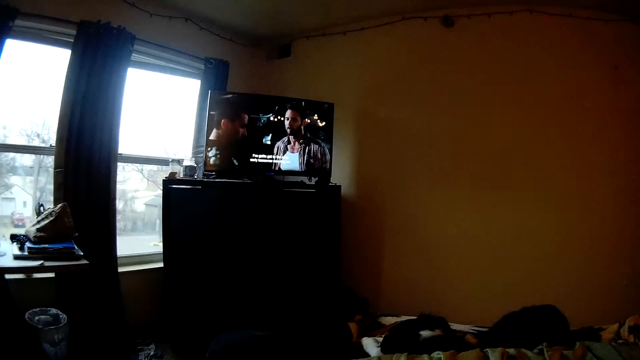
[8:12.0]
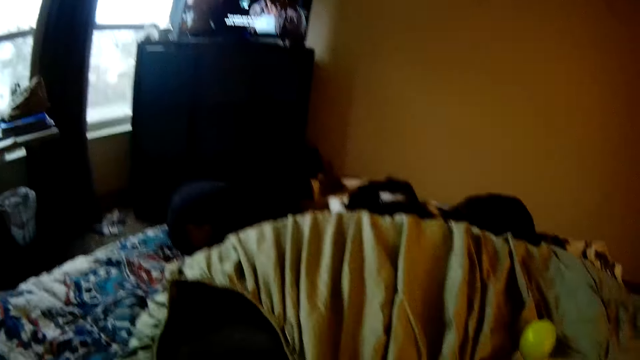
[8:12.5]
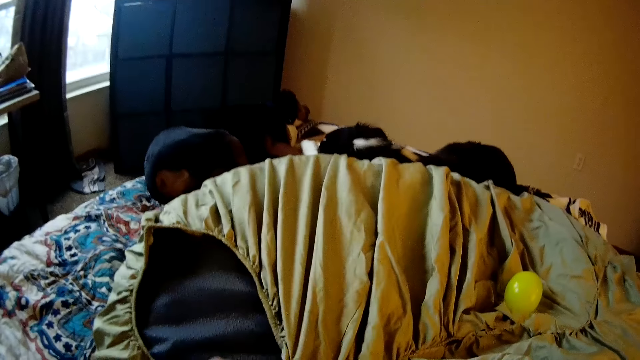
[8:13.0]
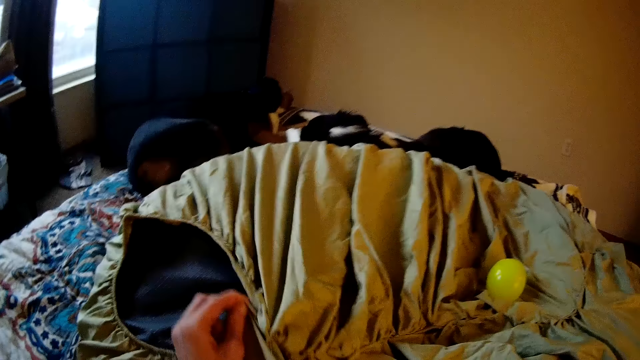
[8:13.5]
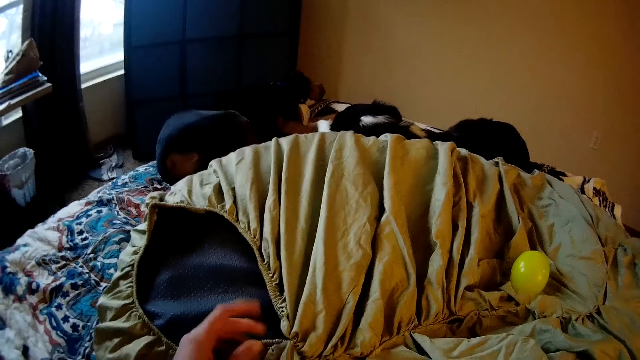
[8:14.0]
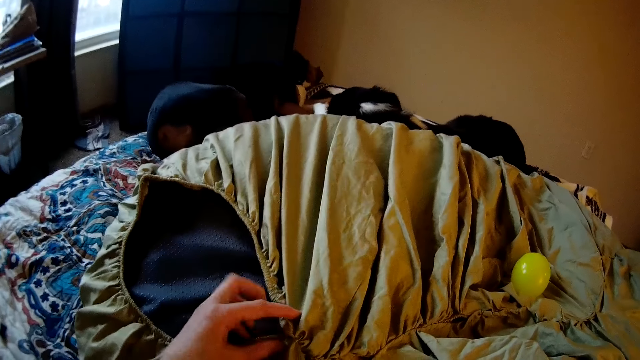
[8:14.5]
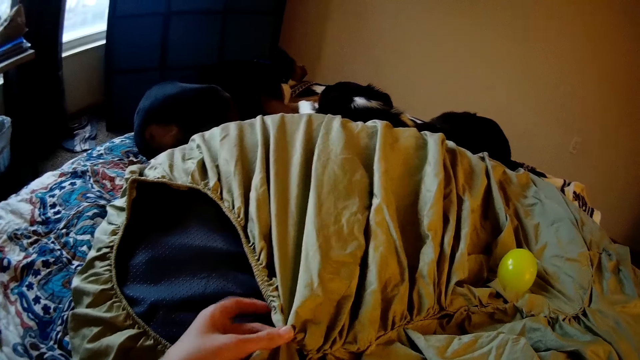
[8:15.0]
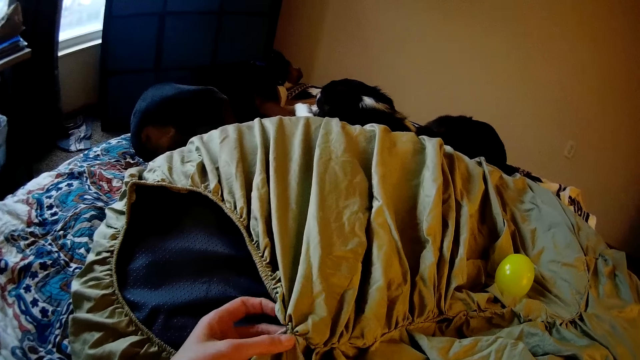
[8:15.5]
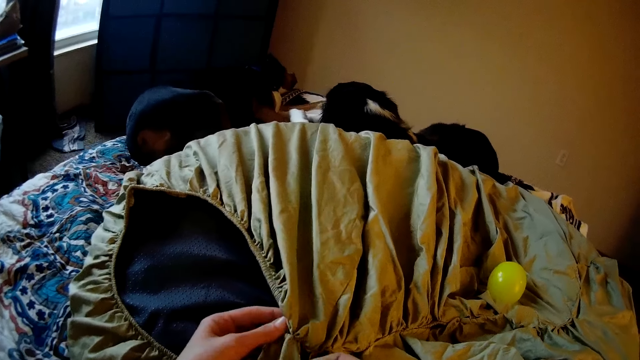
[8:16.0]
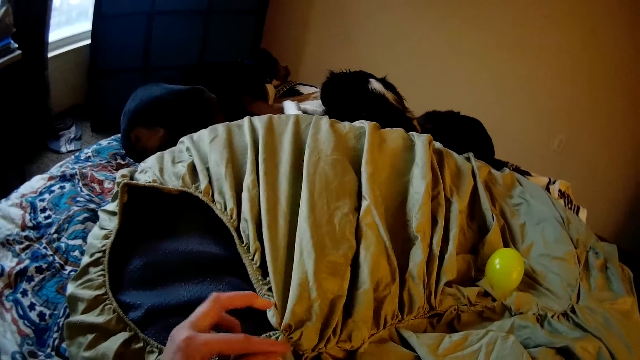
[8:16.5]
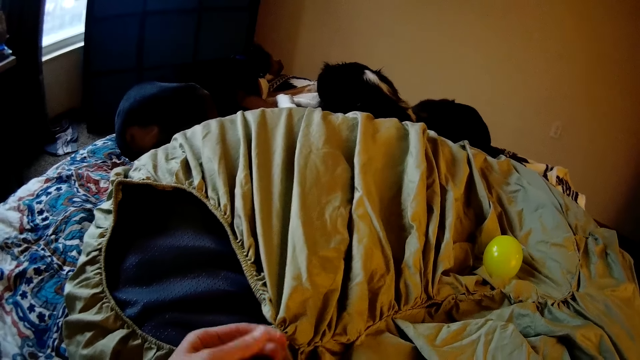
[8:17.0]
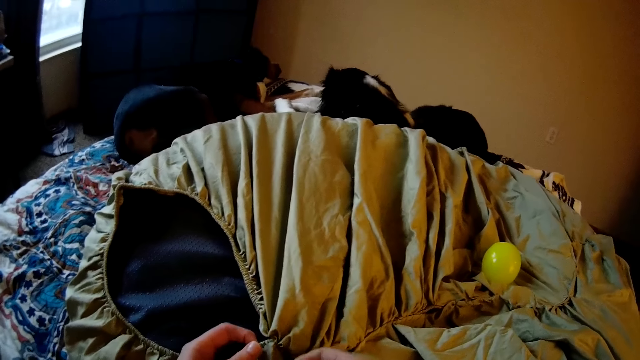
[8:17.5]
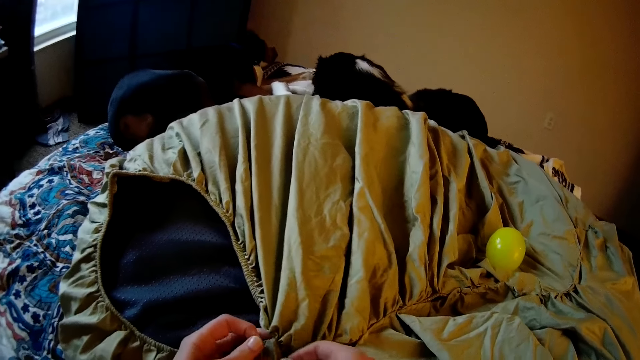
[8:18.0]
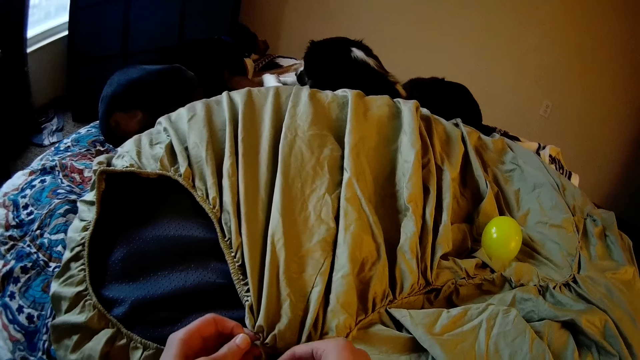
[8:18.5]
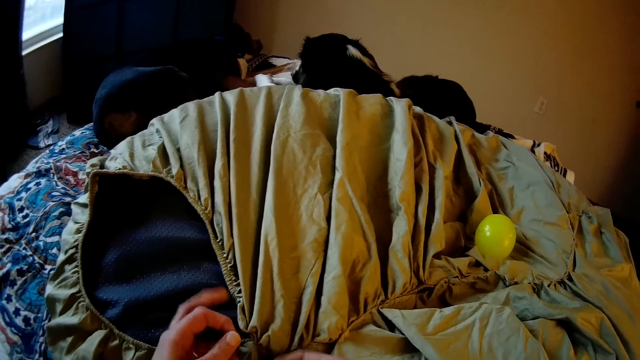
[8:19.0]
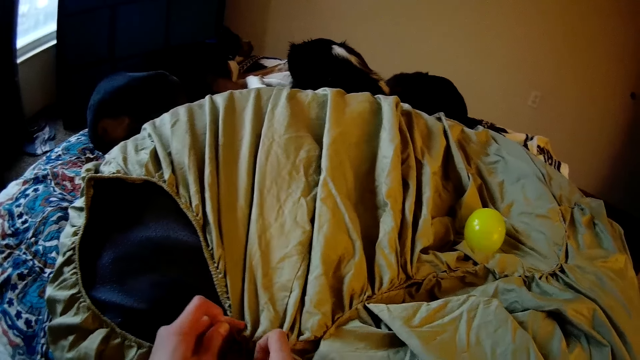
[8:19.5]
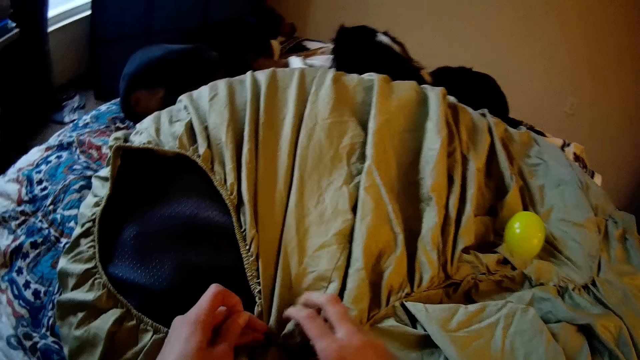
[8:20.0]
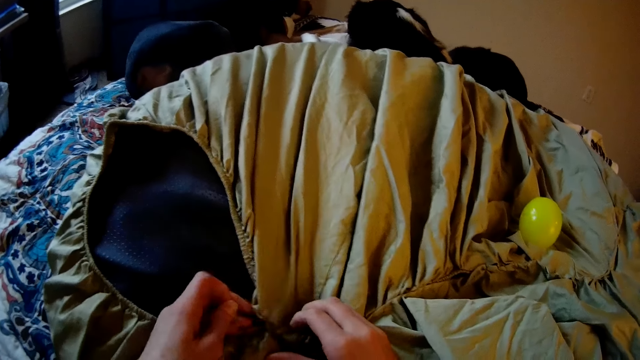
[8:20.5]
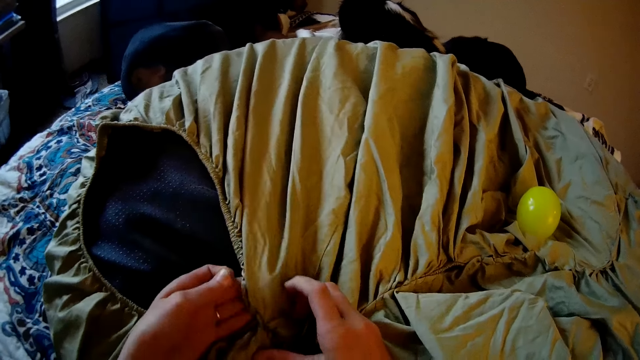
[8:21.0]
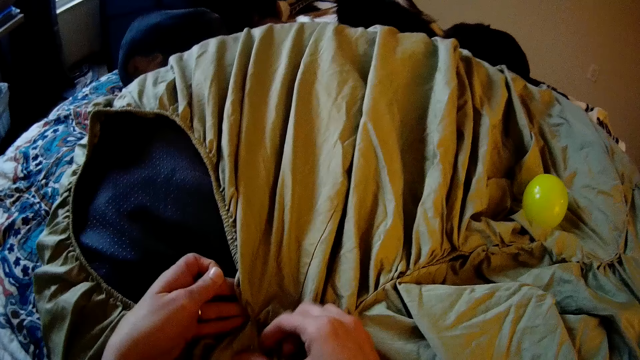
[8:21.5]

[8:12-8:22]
The camera wearer brings down her head. She moves the cloth.

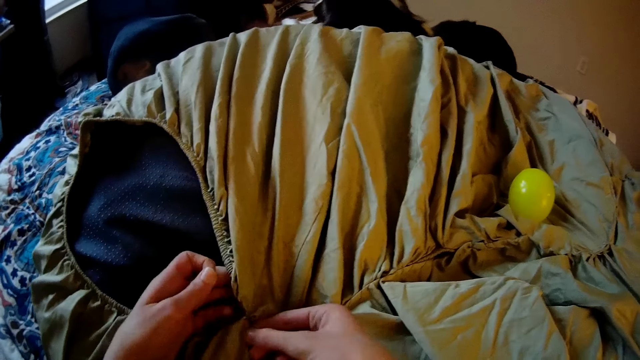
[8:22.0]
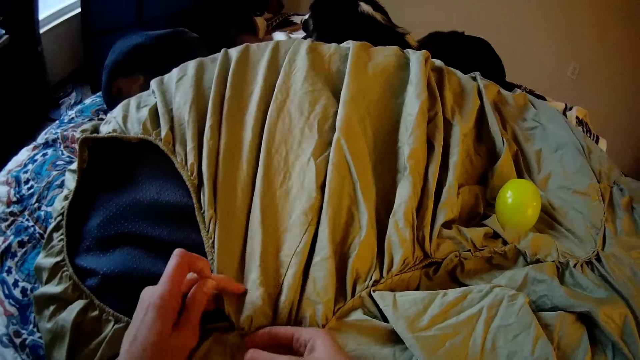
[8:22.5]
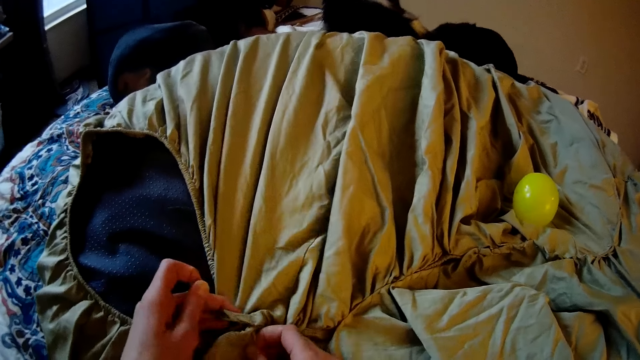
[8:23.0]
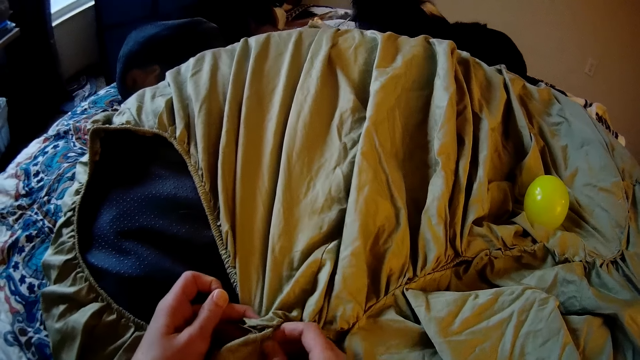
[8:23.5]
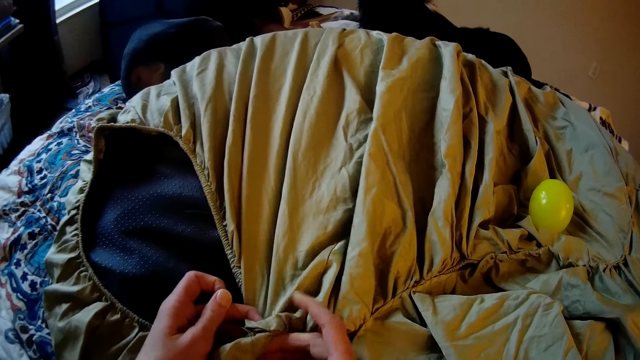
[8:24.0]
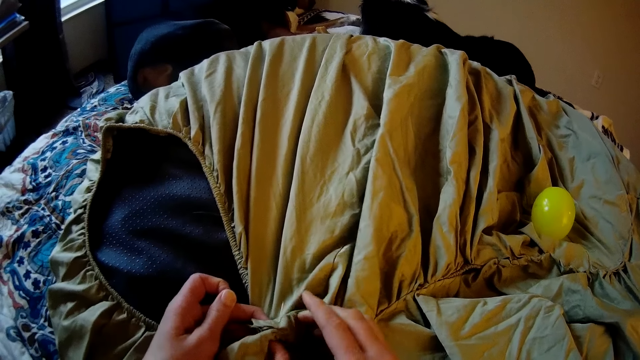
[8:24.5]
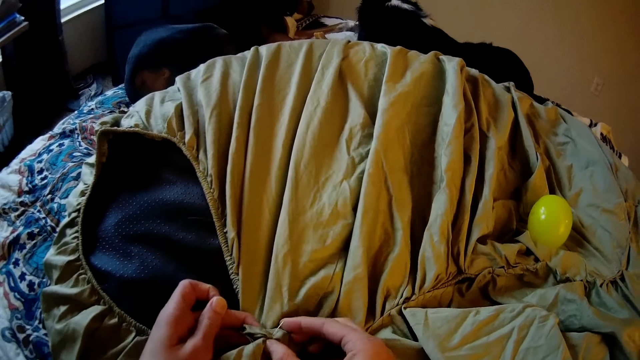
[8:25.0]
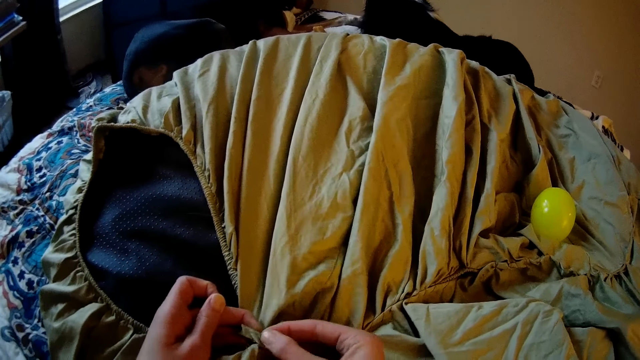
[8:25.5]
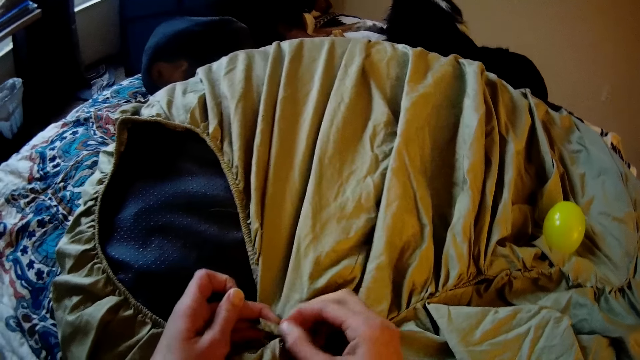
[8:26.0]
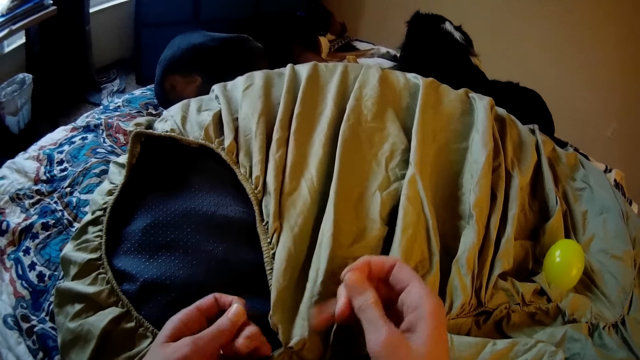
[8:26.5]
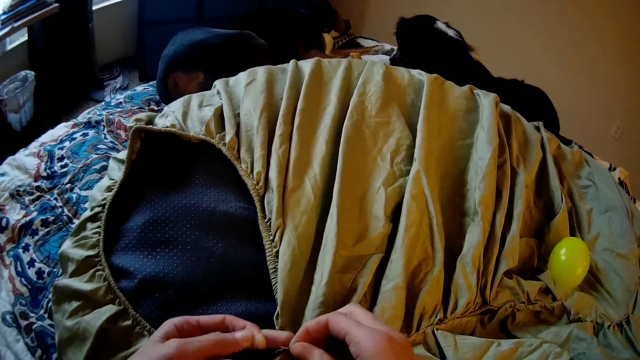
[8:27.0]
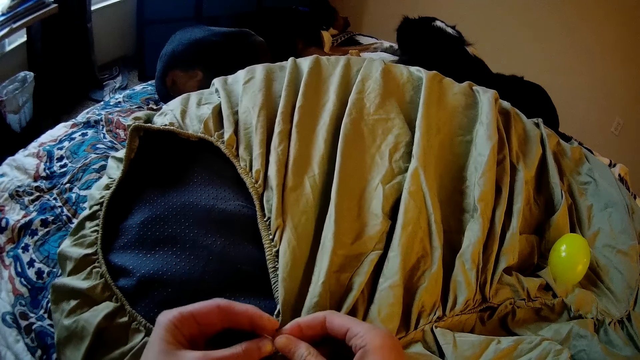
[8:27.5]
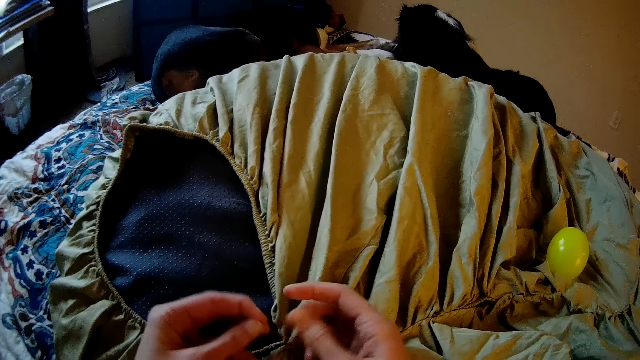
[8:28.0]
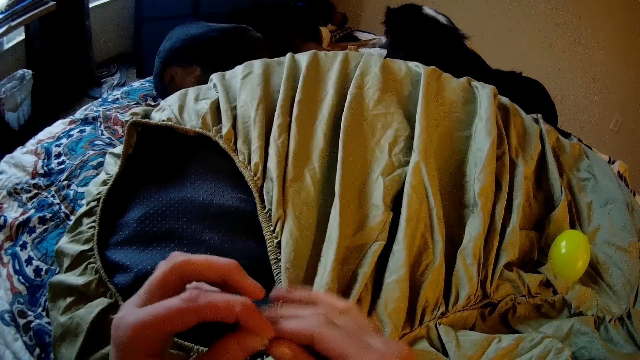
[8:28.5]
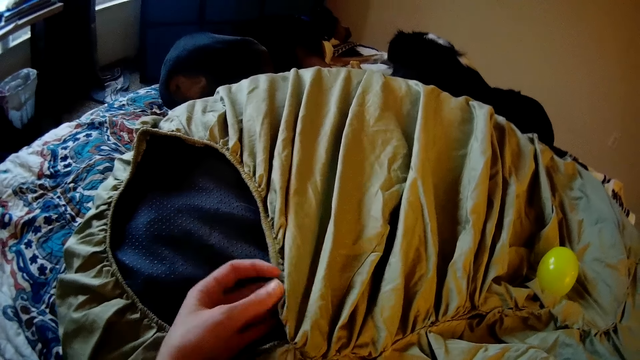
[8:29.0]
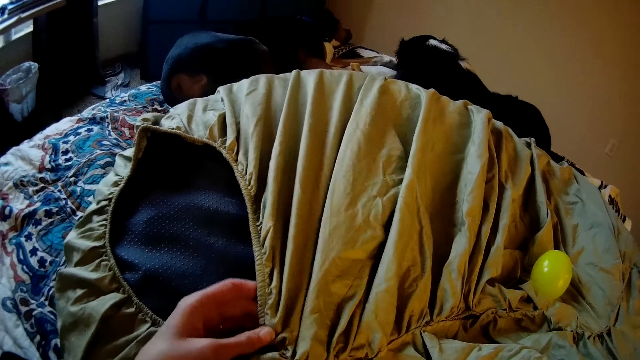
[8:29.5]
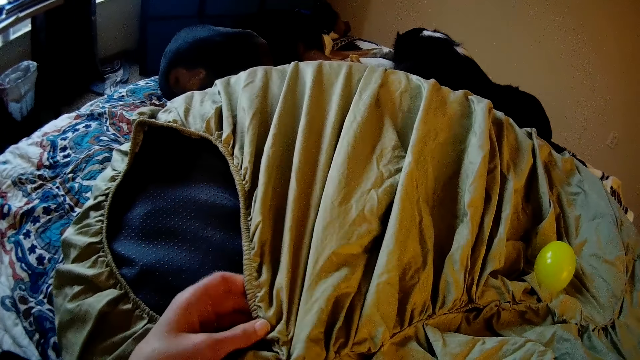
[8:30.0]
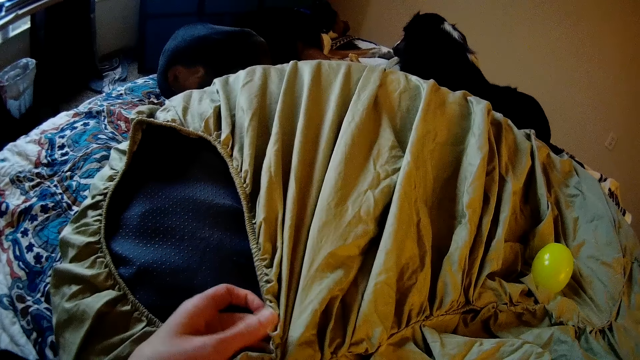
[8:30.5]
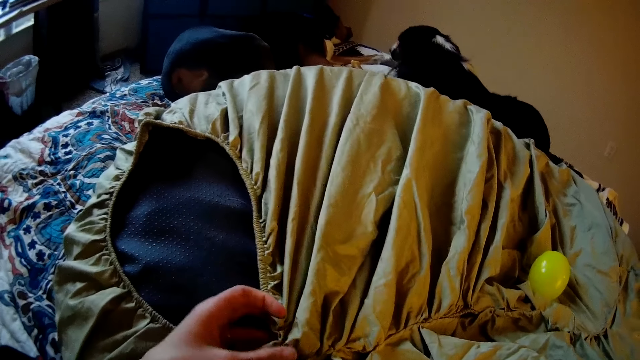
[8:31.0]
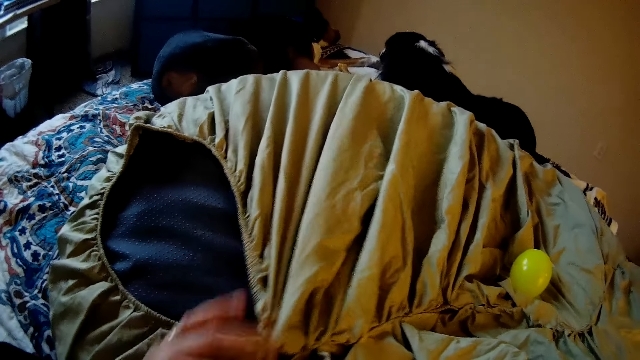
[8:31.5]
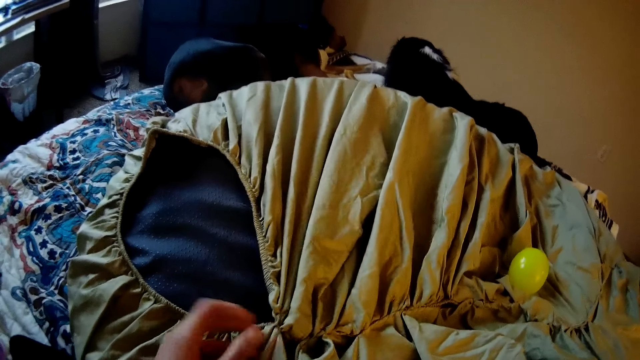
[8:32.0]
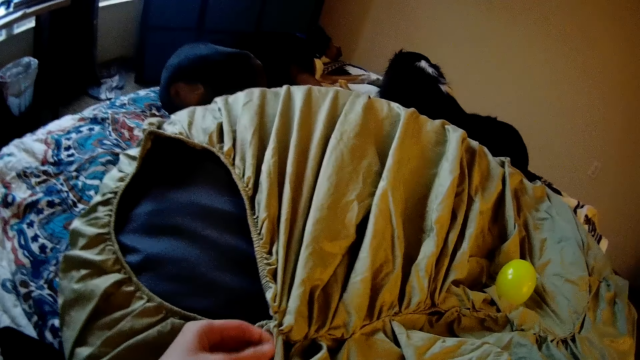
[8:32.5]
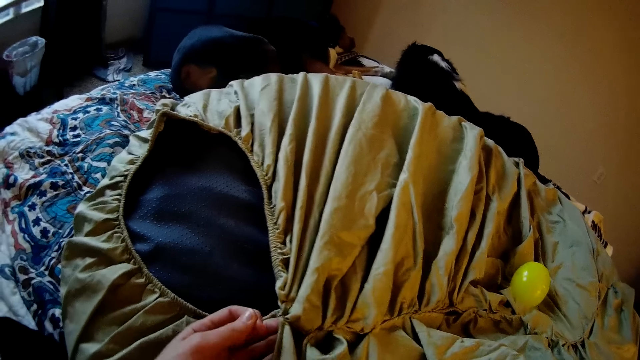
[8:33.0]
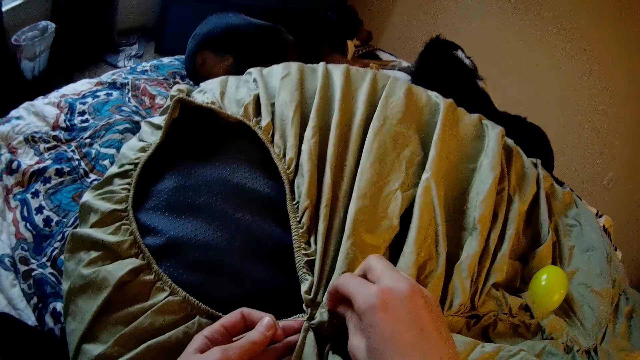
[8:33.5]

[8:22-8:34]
The camera wearer sews with her hand. She pulls a thread on the cloth.
